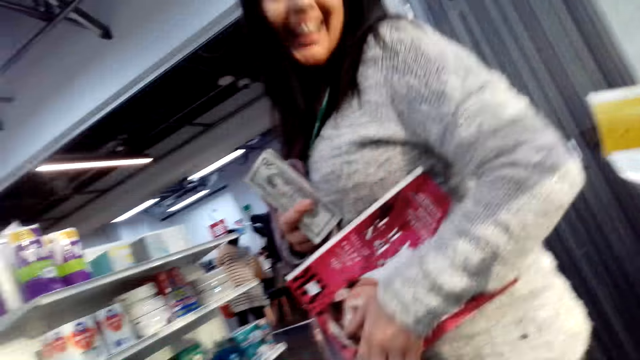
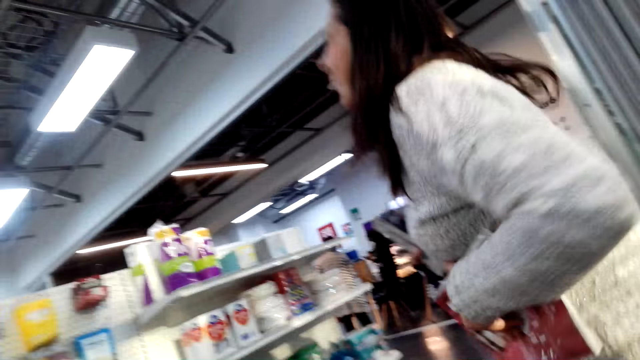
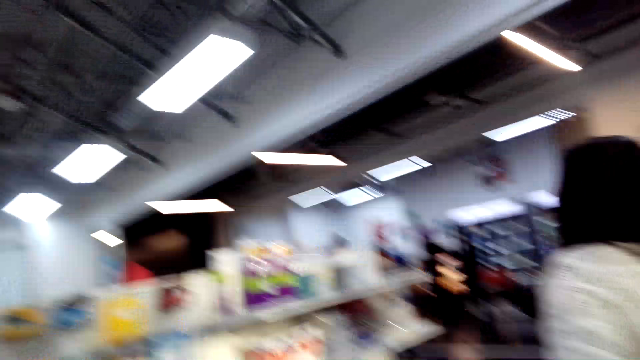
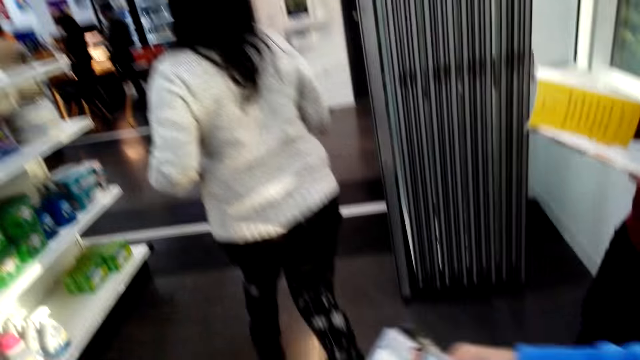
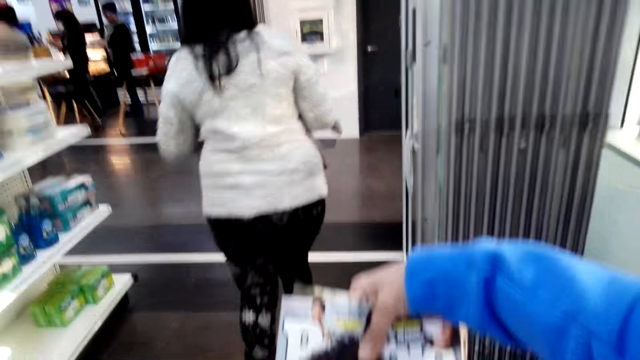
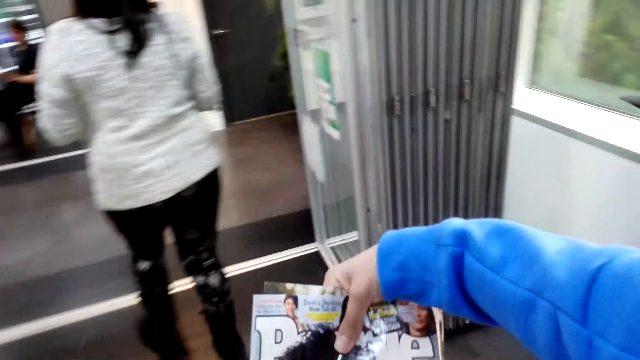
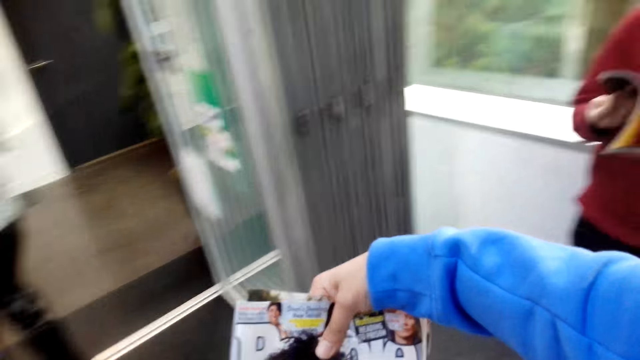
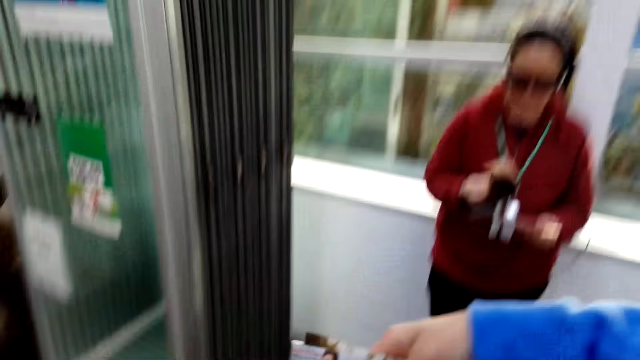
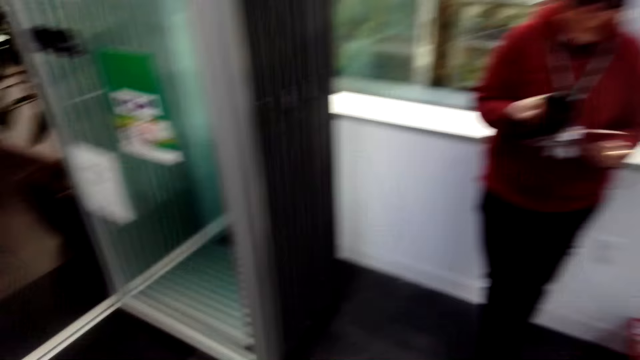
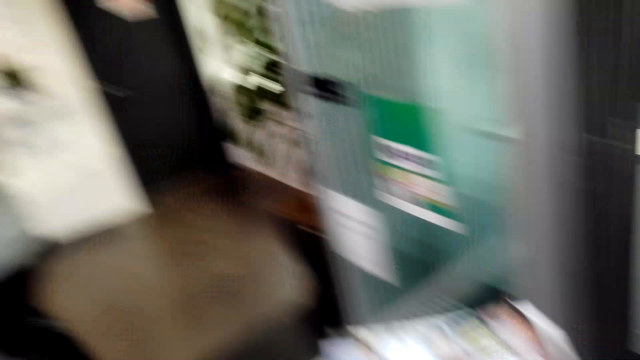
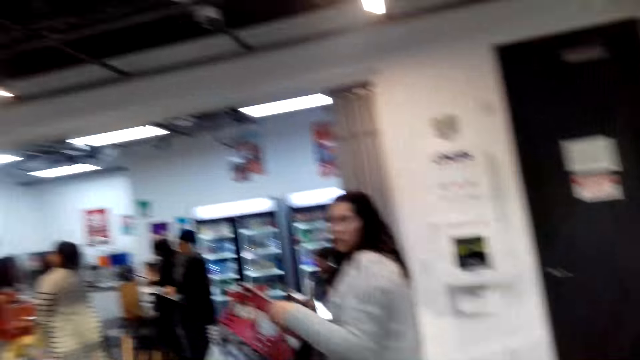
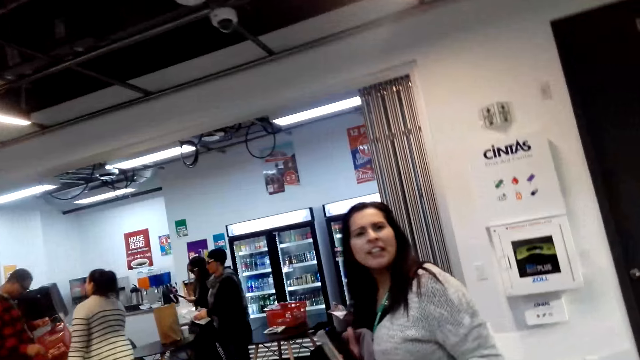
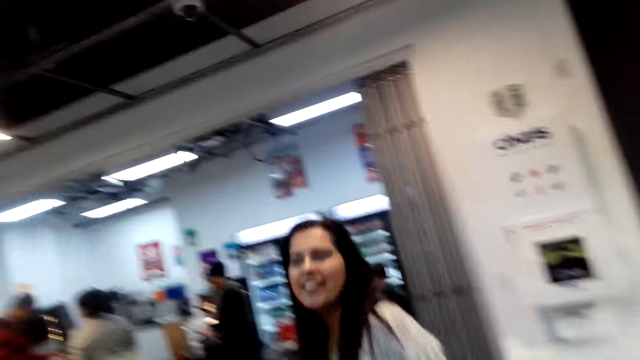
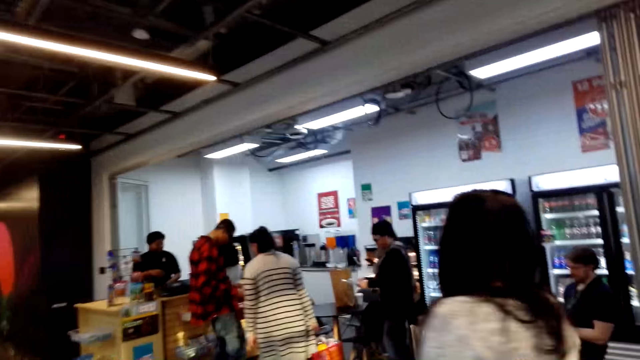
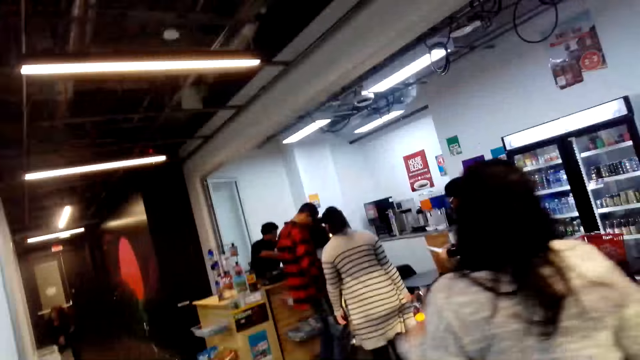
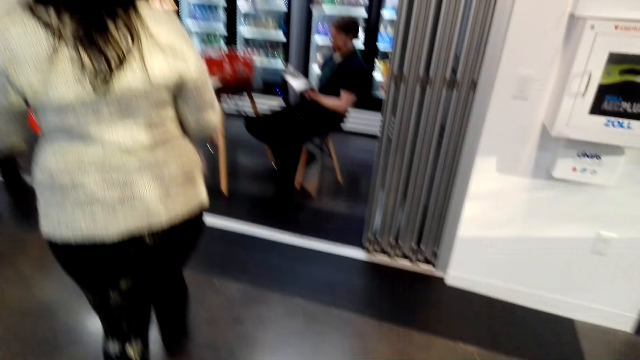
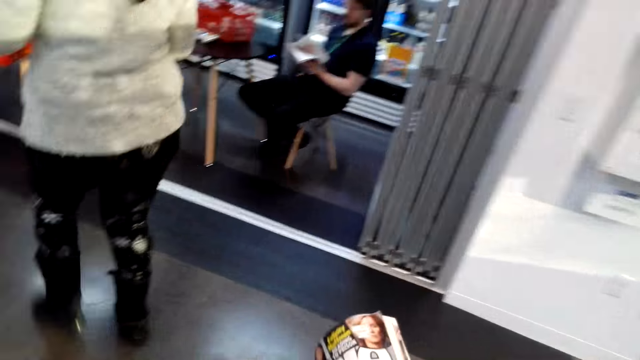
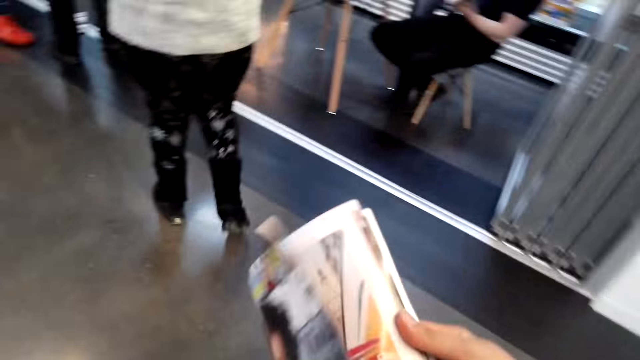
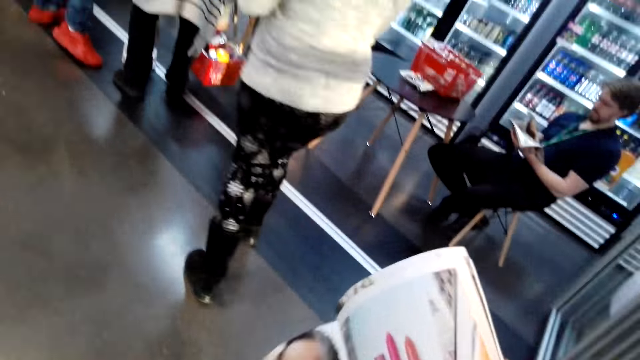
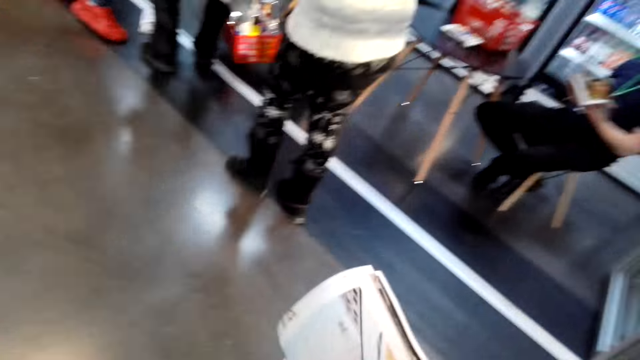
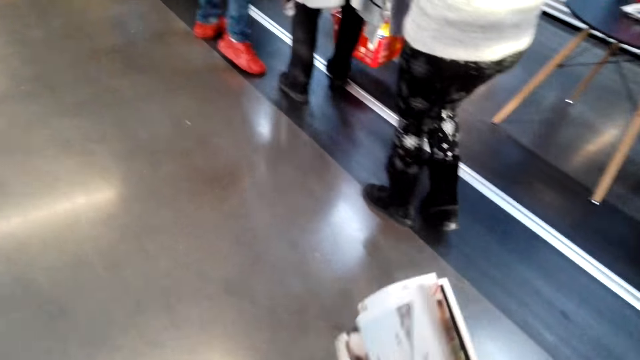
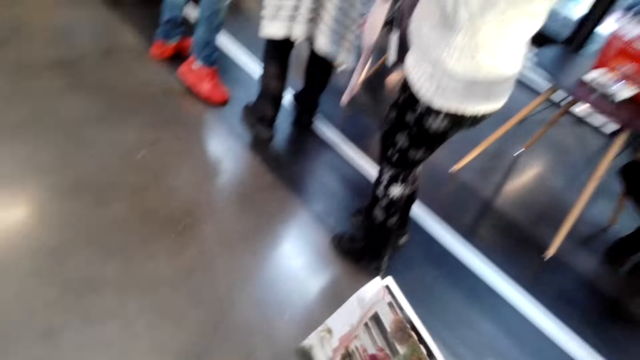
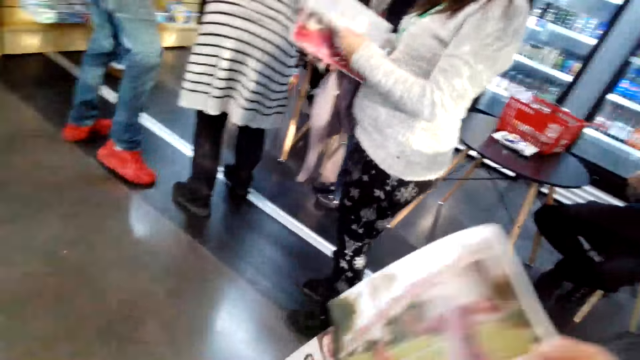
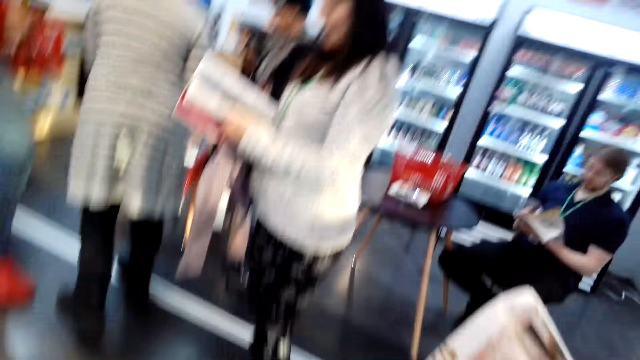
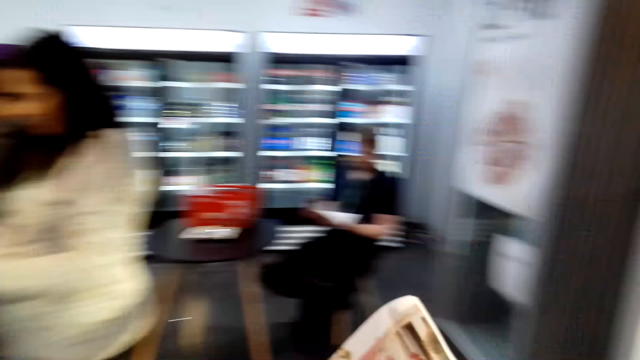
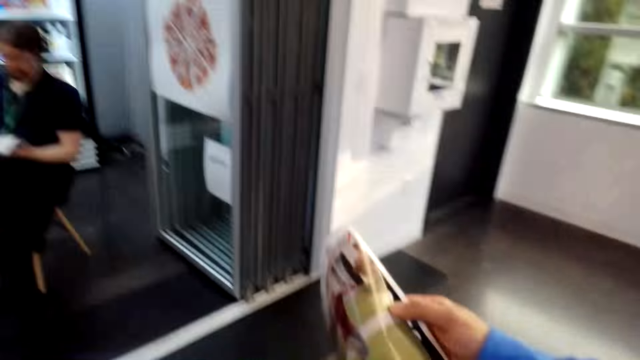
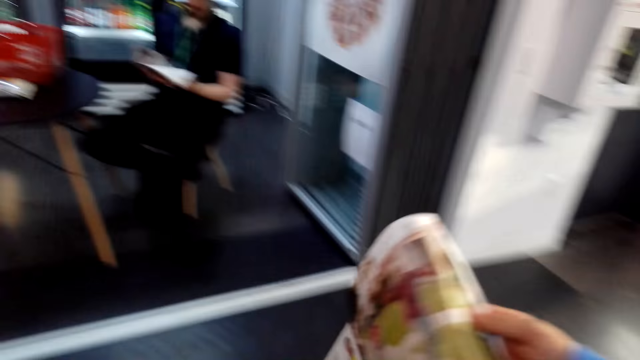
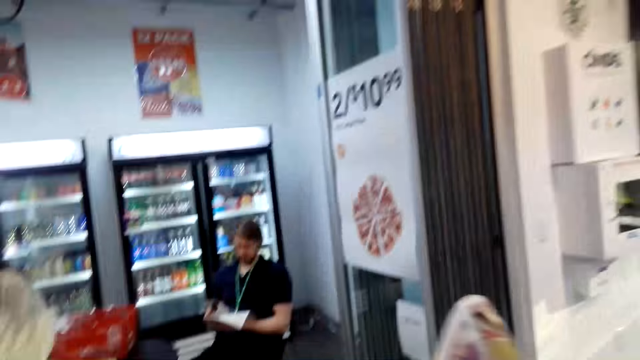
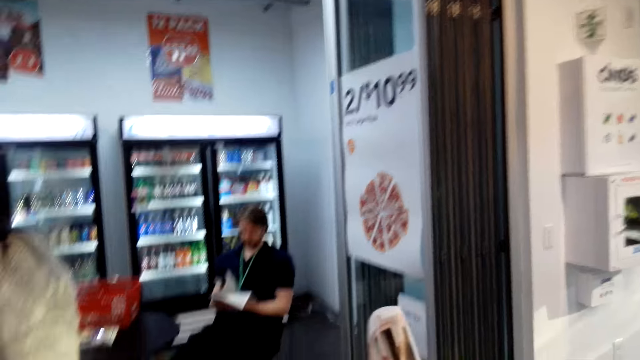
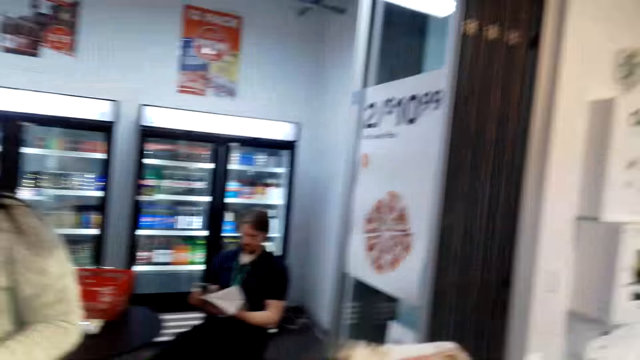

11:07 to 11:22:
The camera wearer looks around. He stares at a magazine. He holds the book with his right hand. He walks around. A lady converses with the camera wearer. The lady walks around. The camera wearer opens the book with his hands. He looks around.

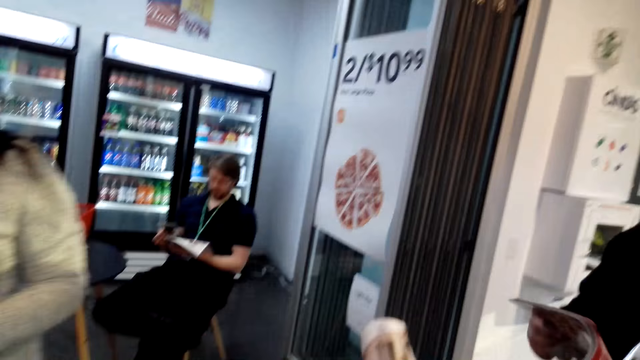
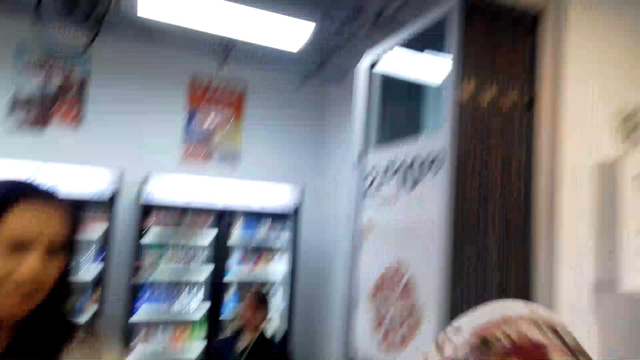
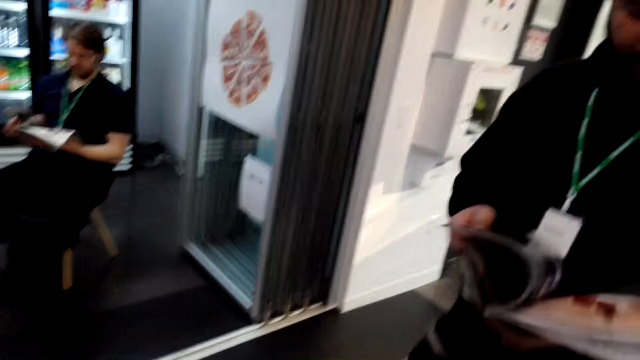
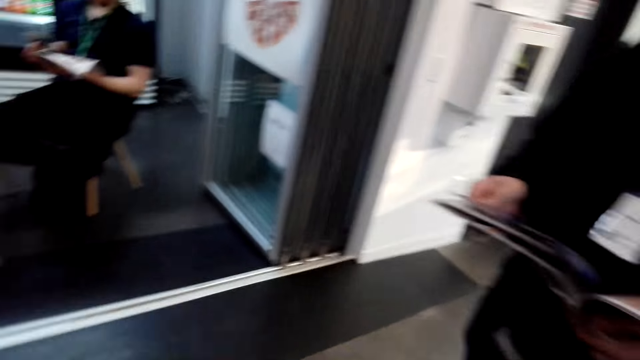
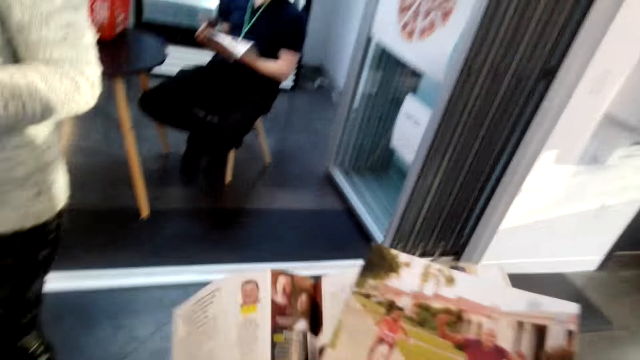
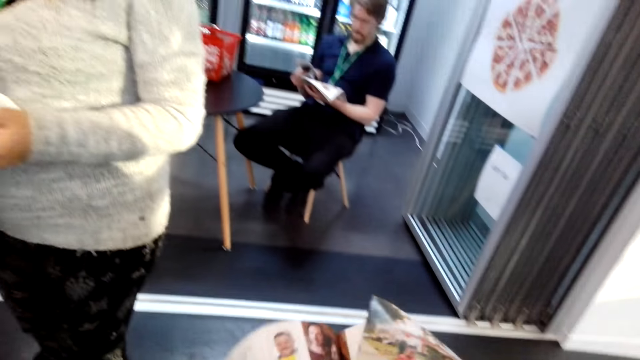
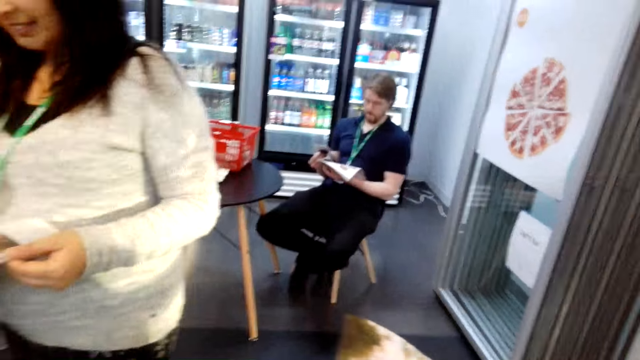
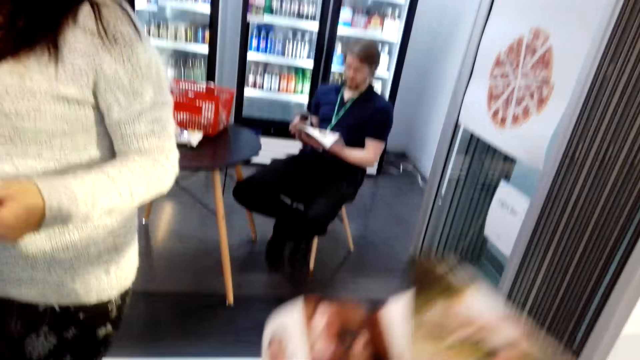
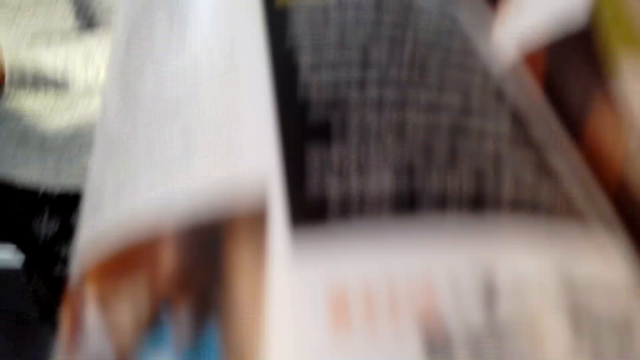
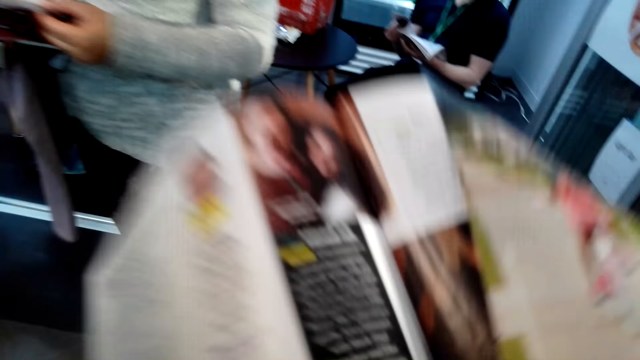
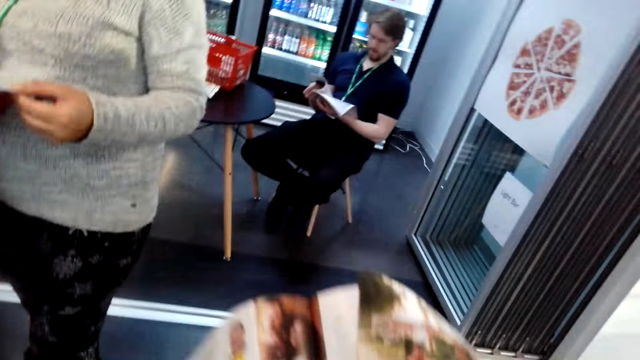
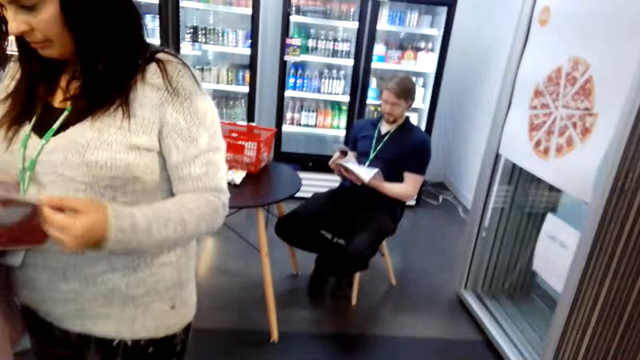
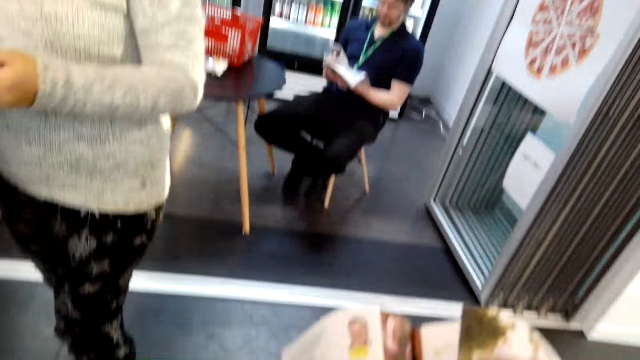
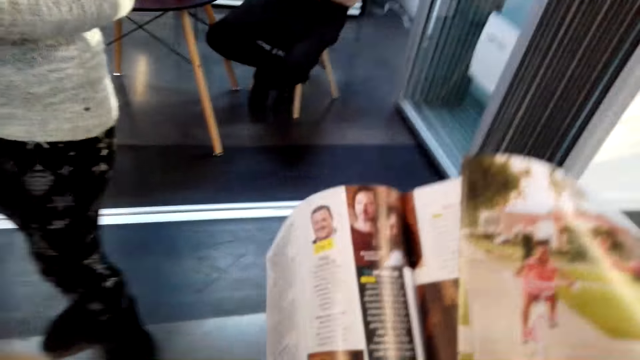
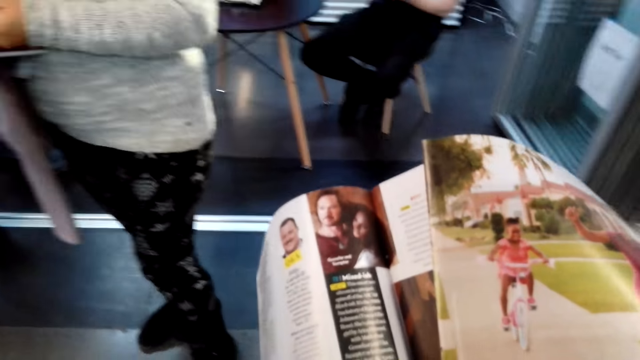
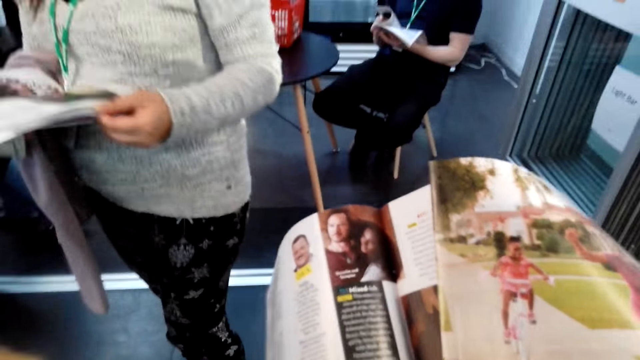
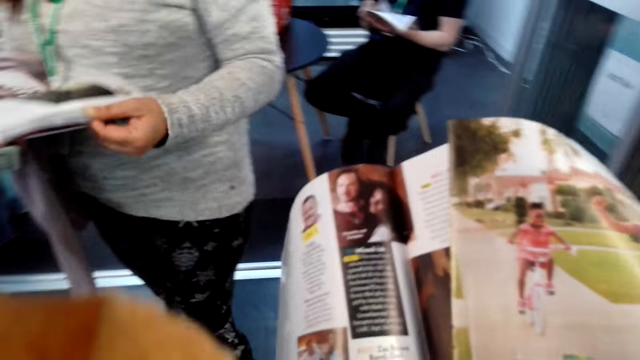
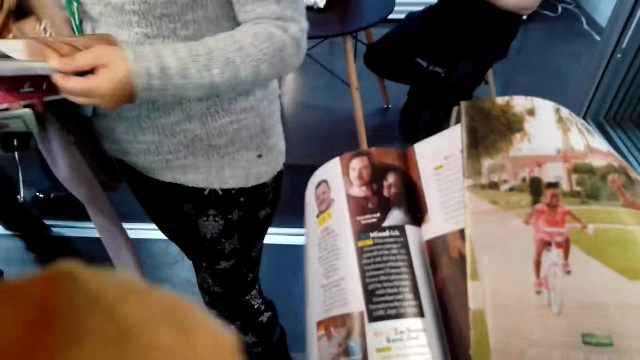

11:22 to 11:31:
A man stares at a magazine. The camera wearer adjusts the magazine on the hands. They stare at the magazine.
